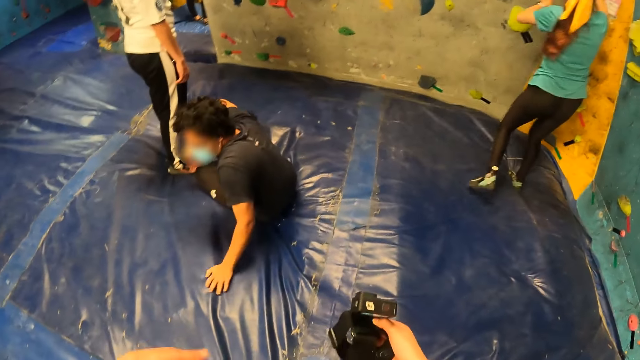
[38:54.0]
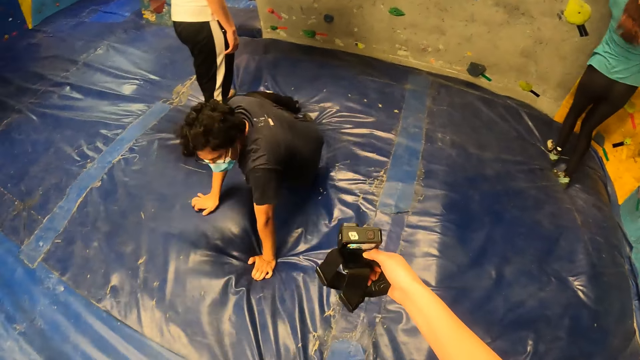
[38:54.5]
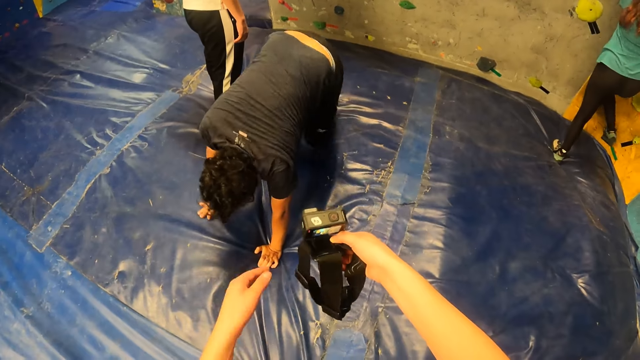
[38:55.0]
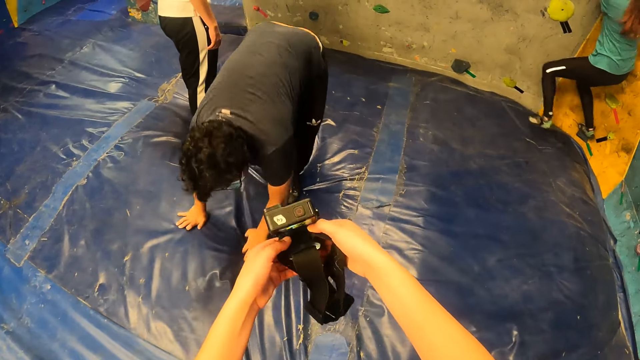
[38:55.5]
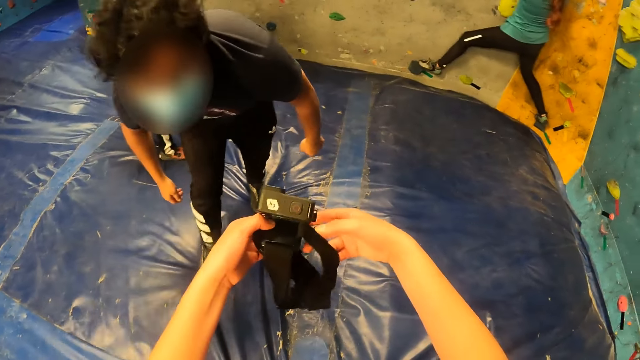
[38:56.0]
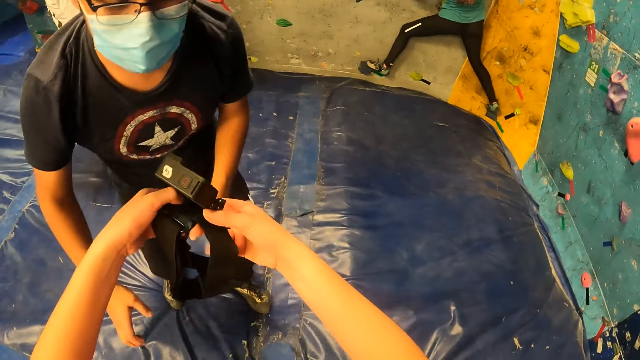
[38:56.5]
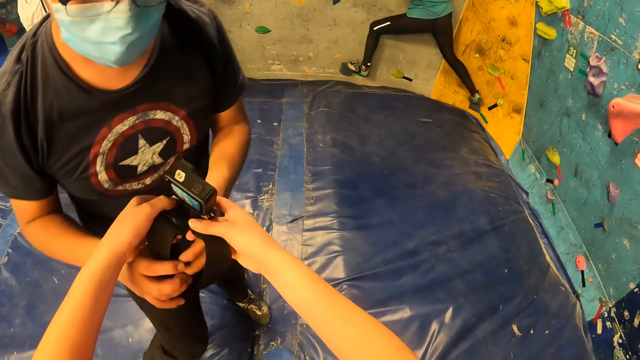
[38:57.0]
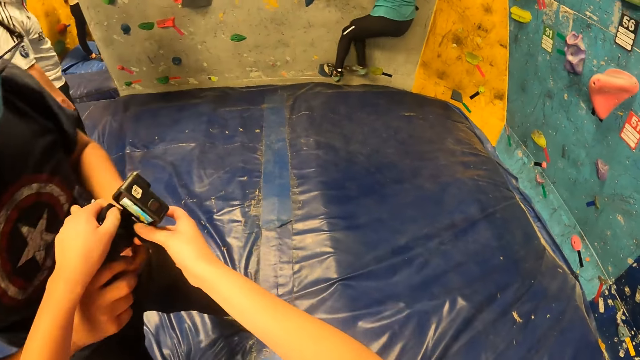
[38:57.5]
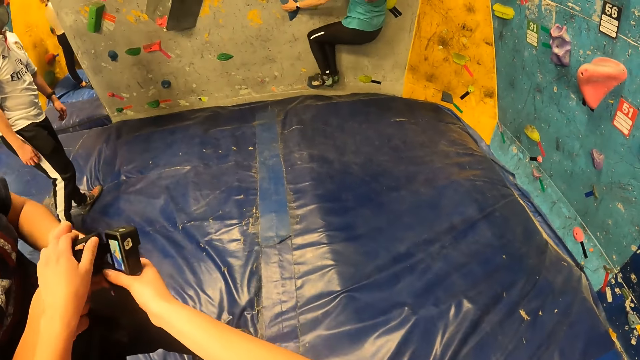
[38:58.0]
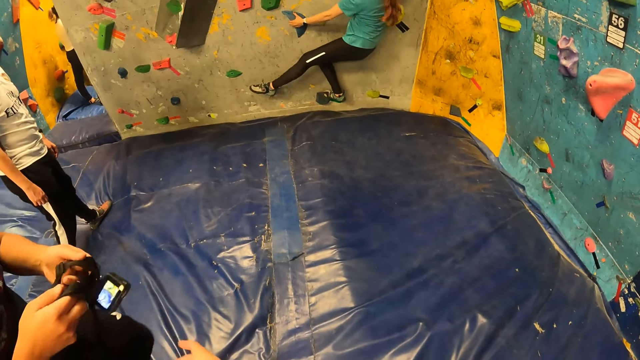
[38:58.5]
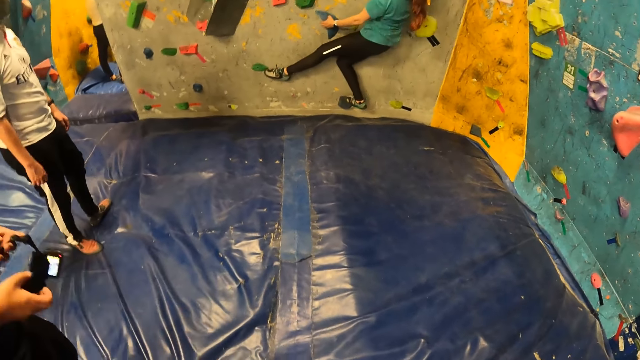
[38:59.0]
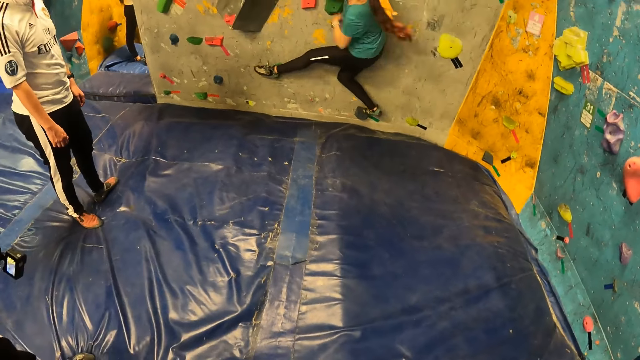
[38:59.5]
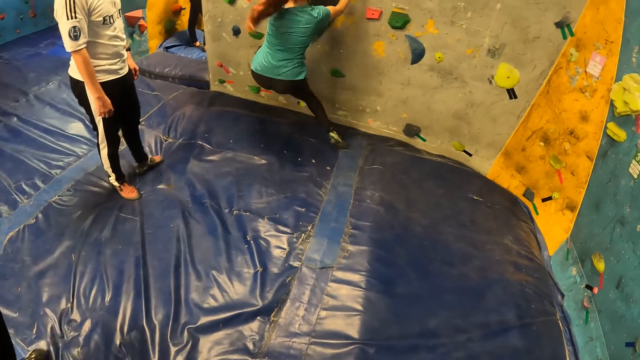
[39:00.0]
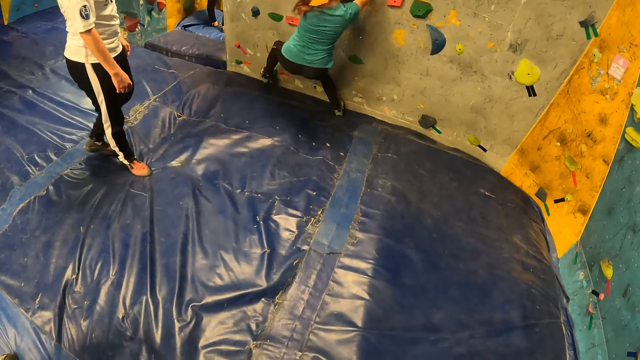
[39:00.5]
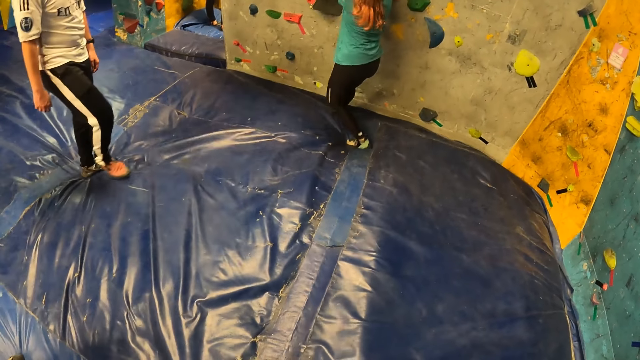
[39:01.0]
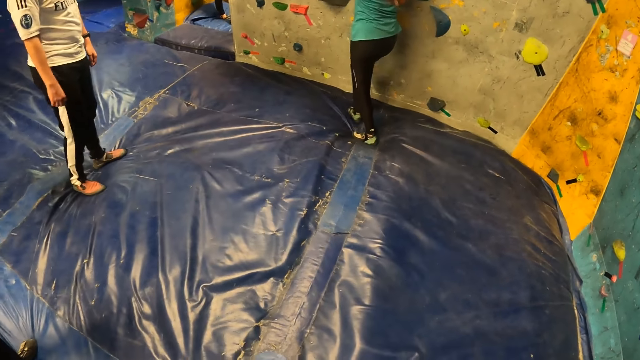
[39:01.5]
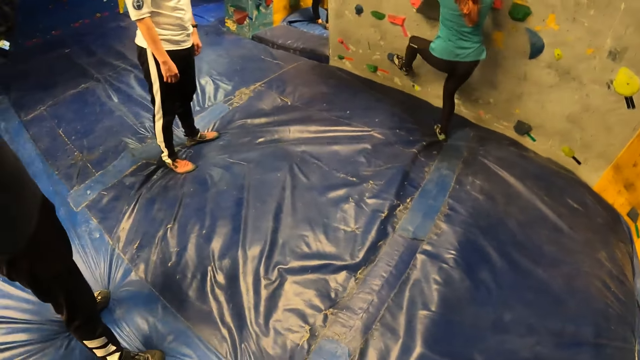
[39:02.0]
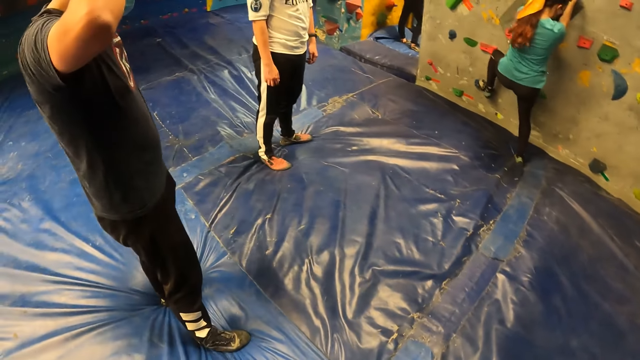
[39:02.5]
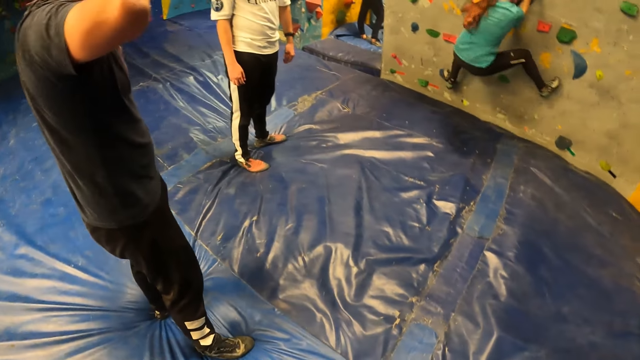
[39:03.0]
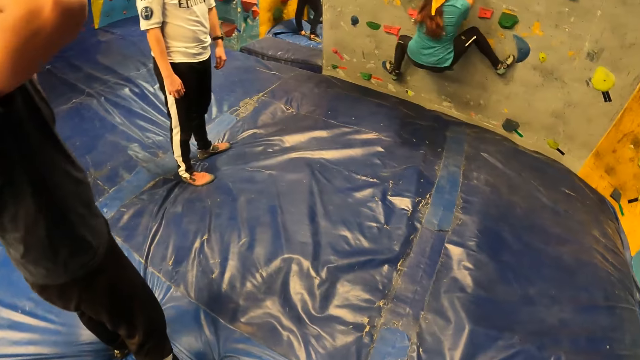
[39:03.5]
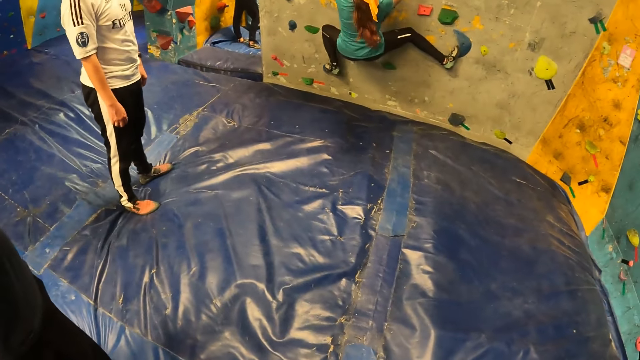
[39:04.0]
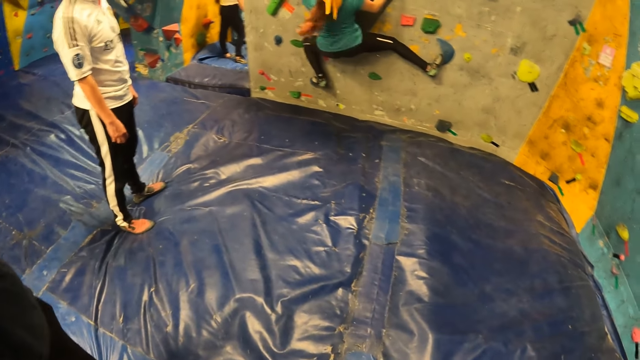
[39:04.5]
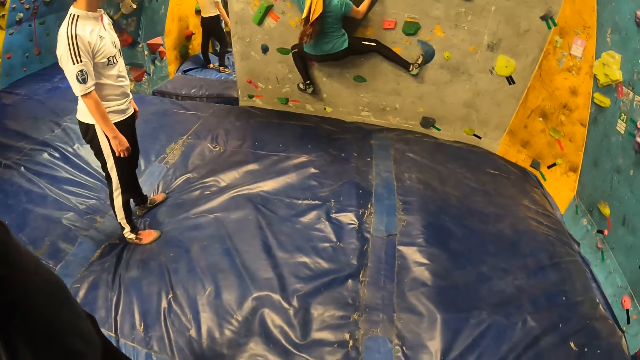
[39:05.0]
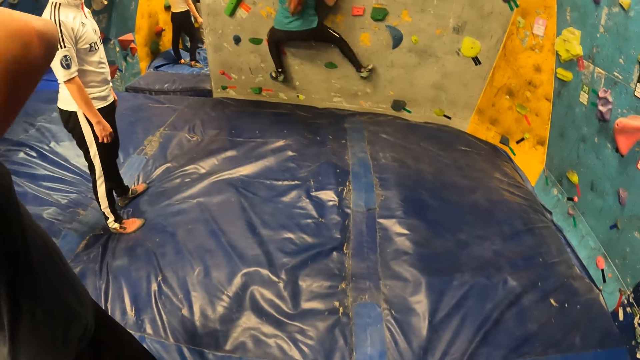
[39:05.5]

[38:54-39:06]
A woman climbs the bouldering wall with climbing holds with her hands and feet. The camera wearer passes the camera from both hands to both hands of a man. They look at people.

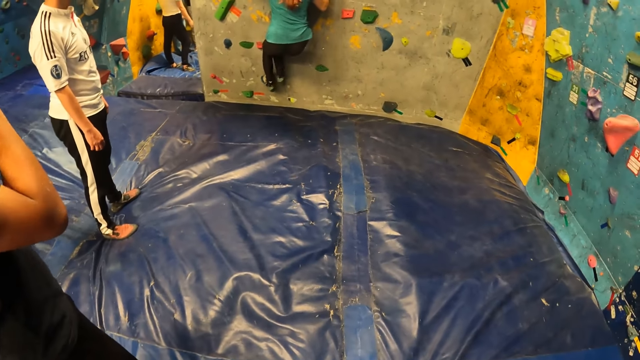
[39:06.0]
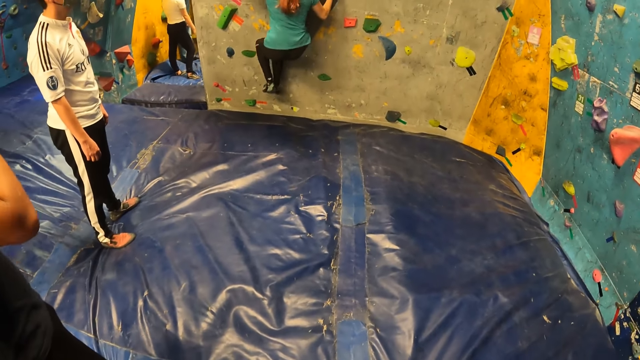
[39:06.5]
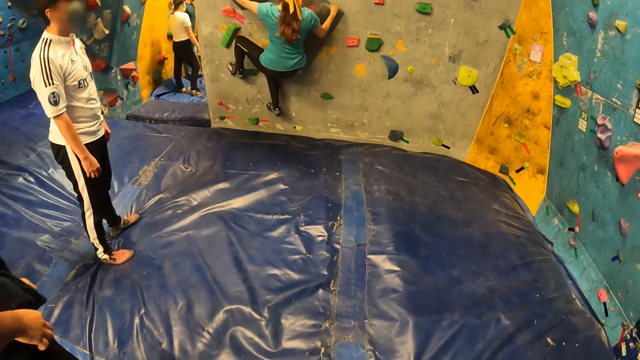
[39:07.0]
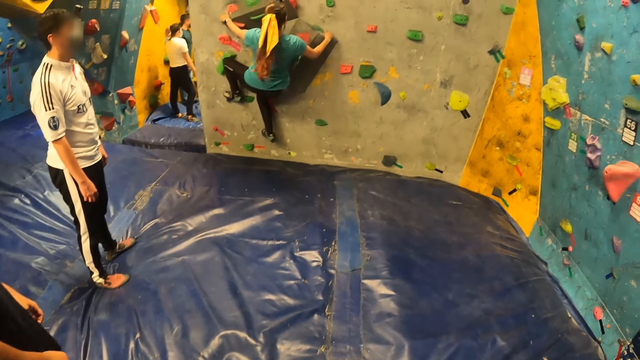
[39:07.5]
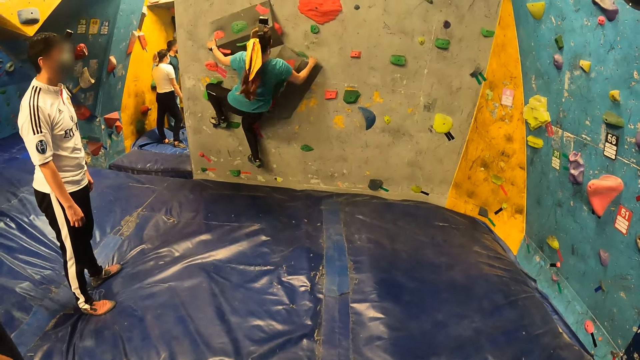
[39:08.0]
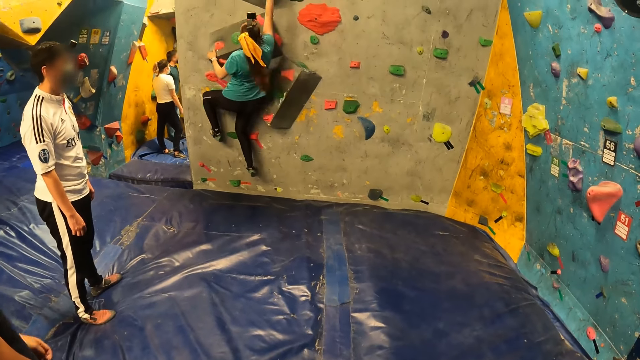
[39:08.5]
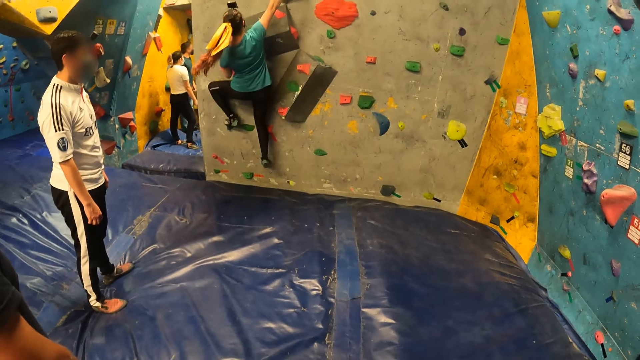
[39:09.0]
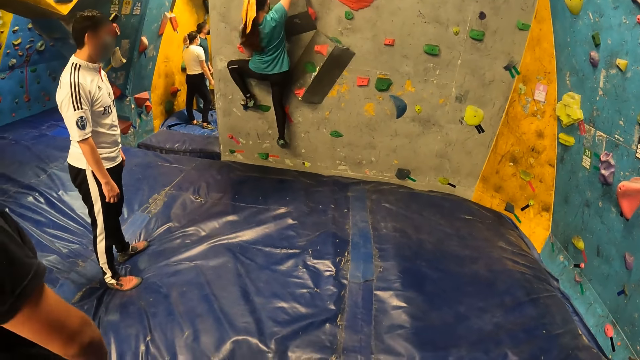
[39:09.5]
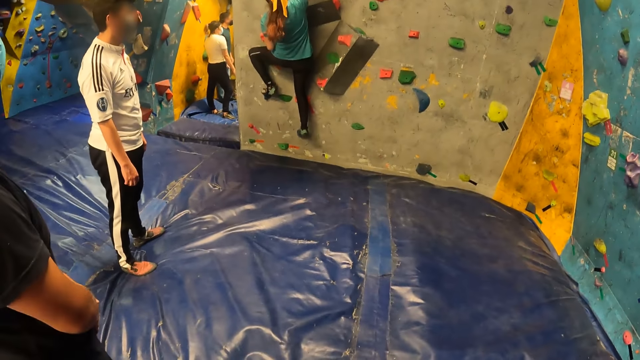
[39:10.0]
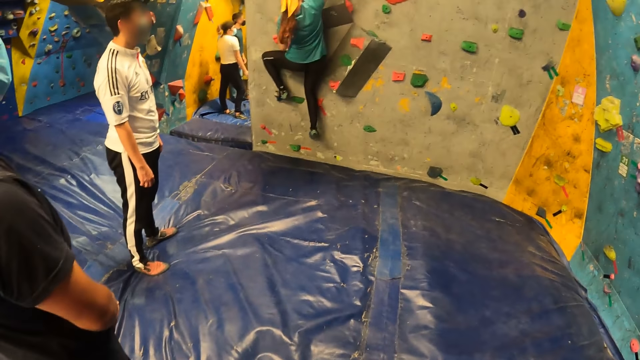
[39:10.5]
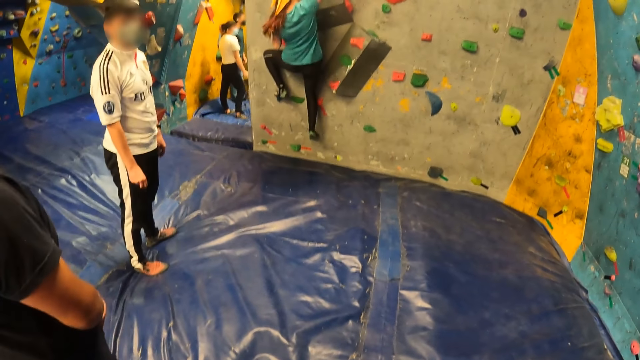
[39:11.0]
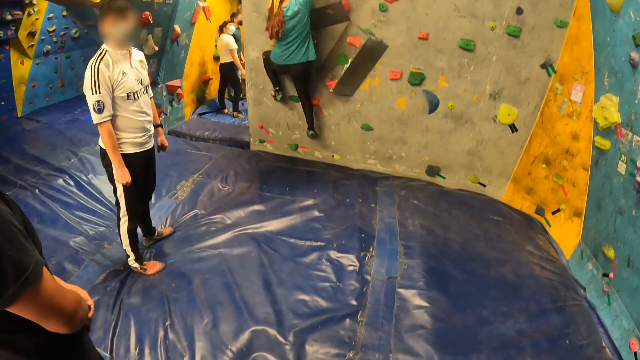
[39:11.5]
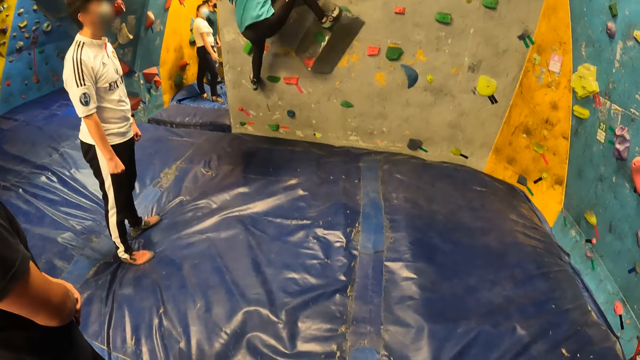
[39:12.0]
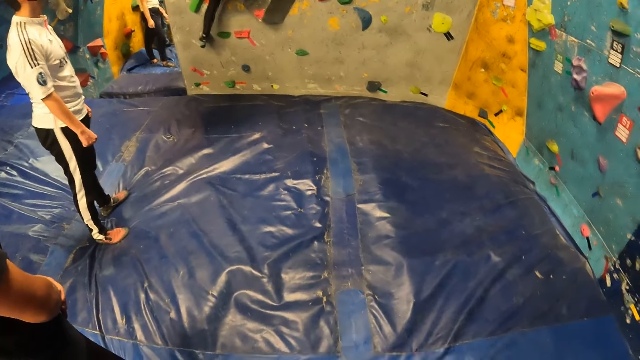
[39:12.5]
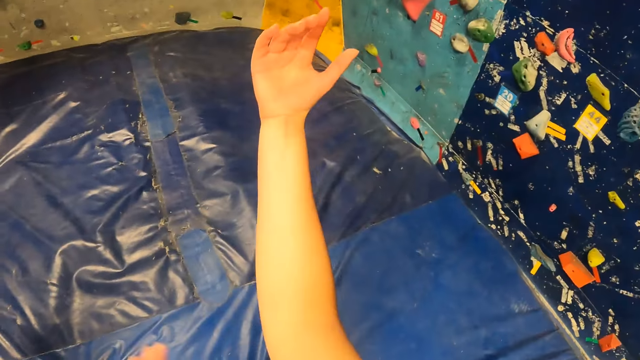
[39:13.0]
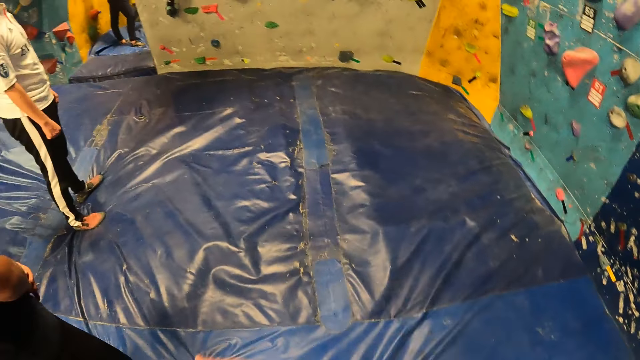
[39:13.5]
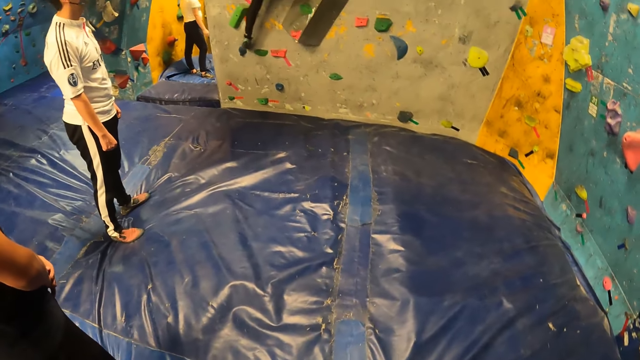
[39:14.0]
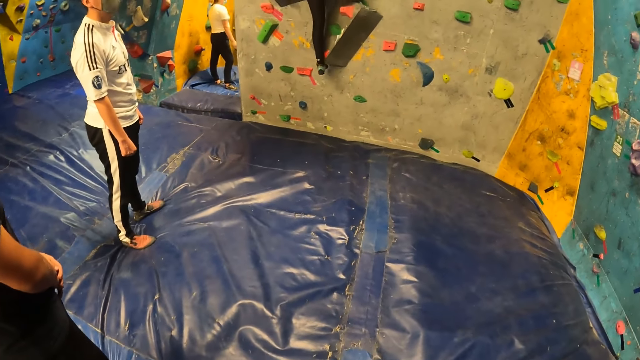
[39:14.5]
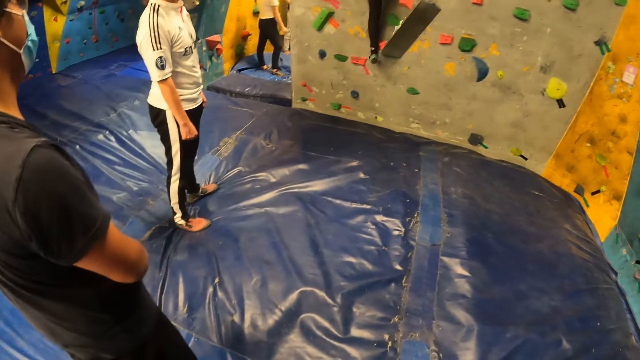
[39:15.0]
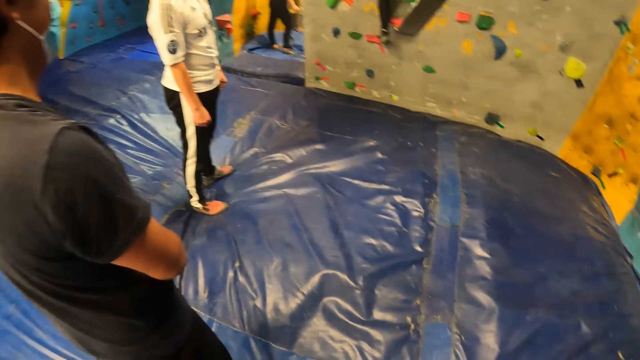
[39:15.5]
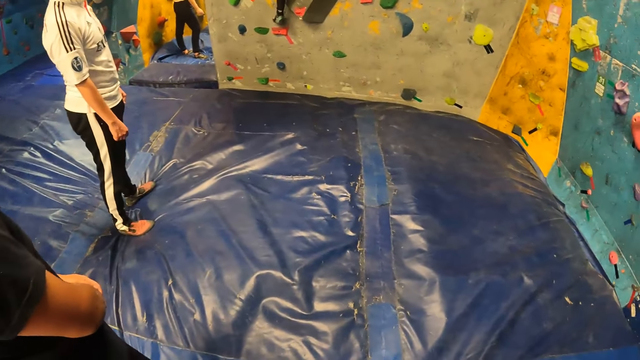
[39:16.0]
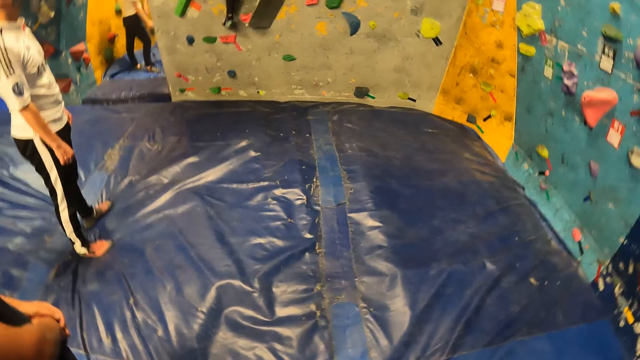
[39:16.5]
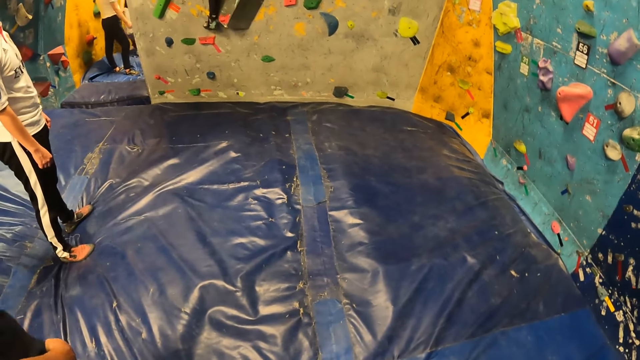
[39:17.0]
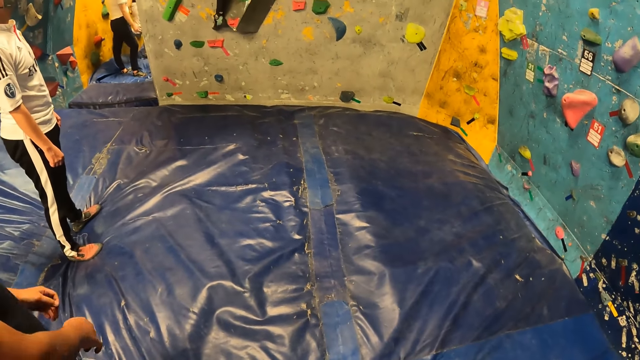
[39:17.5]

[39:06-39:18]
The camera wearer moves a hand. They look at people.
